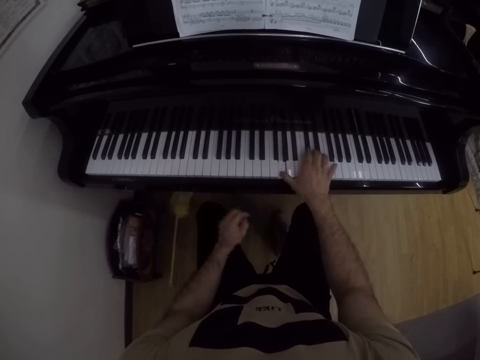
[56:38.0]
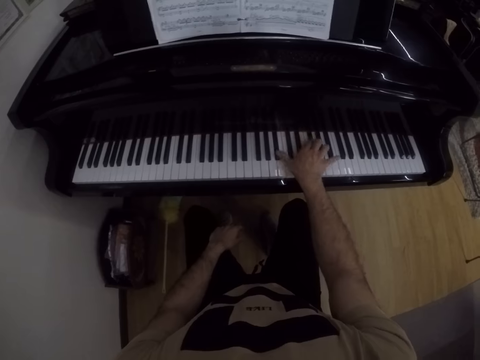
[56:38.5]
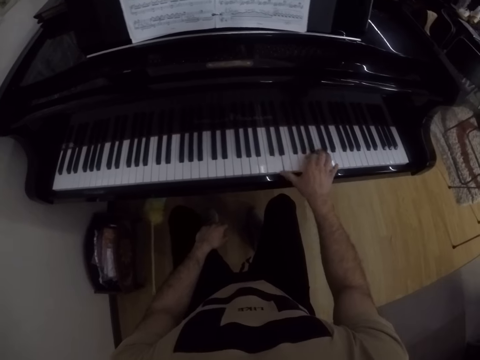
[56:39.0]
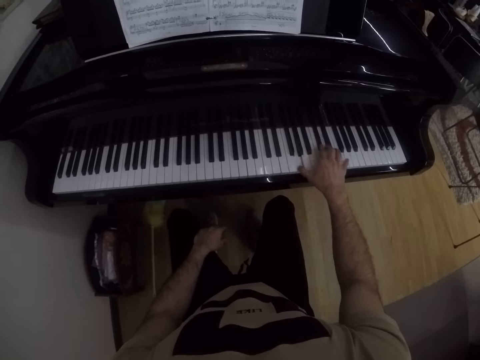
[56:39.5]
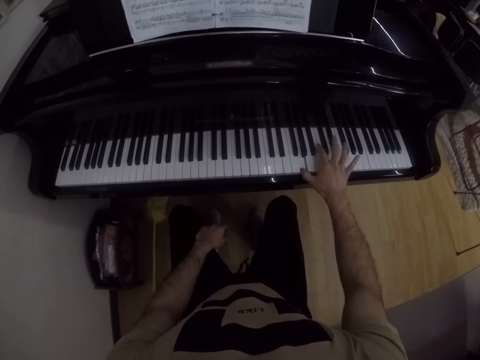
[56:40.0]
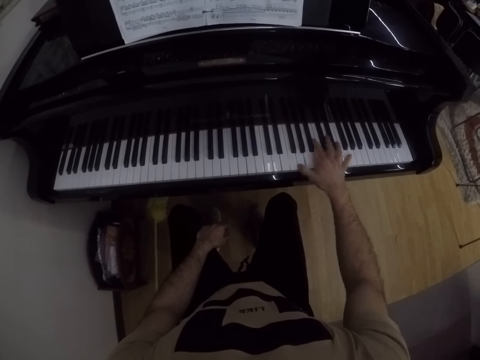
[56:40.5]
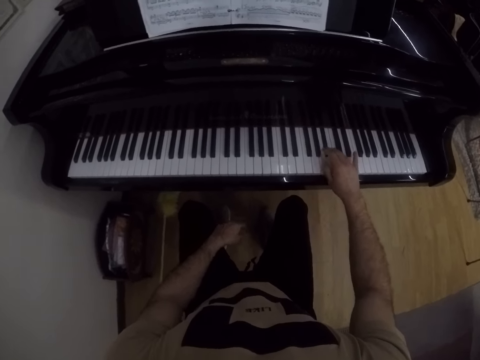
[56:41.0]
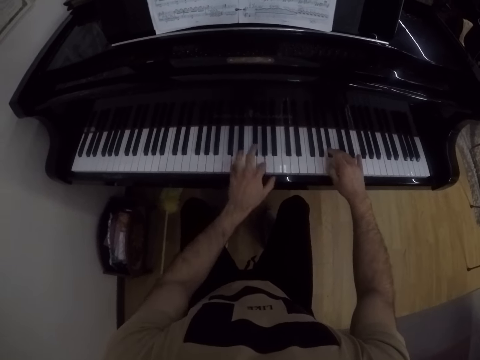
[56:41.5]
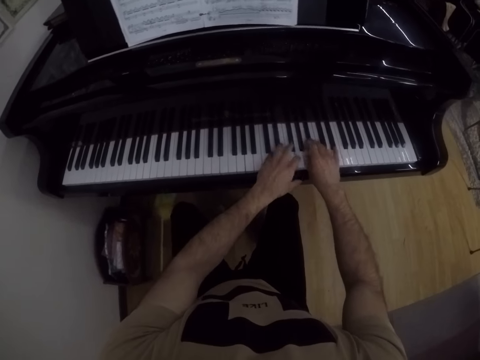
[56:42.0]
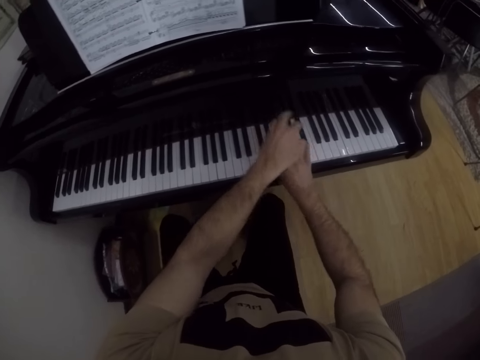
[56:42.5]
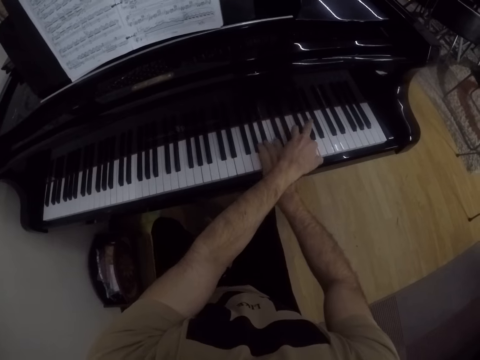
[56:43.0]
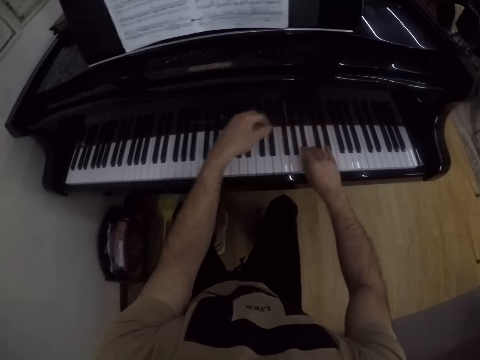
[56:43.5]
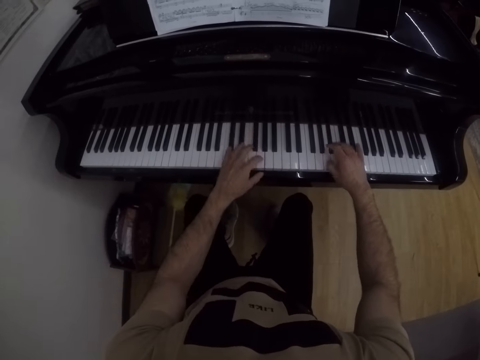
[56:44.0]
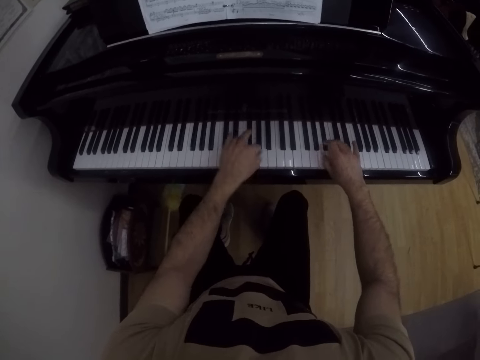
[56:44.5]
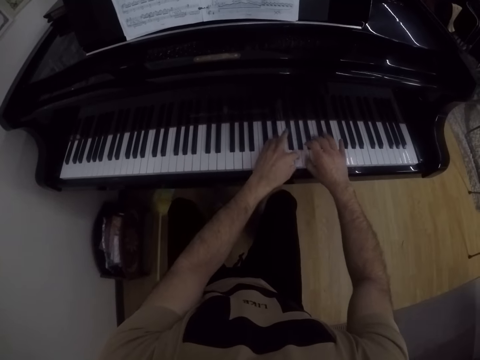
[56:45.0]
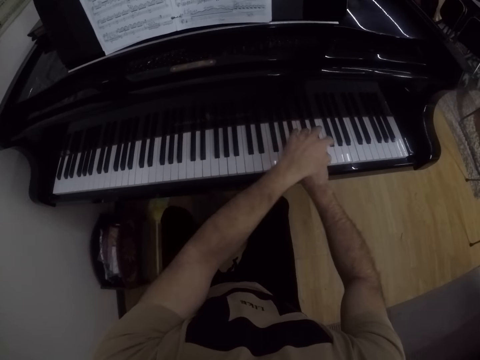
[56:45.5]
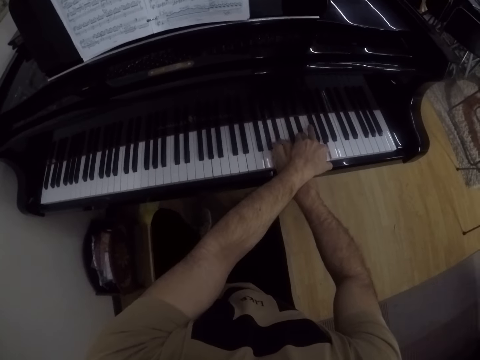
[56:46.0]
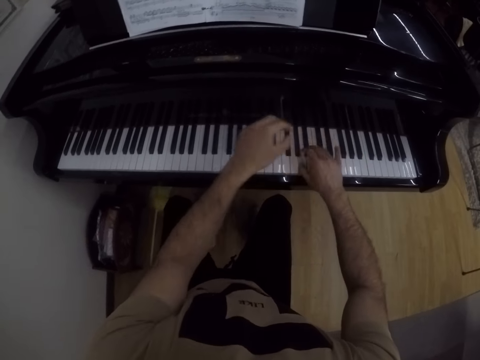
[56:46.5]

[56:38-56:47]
The camera wearer plays the piano in the music room with his right hand. He places his left hand on his thigh. He plays the piano in the music room with both hands.

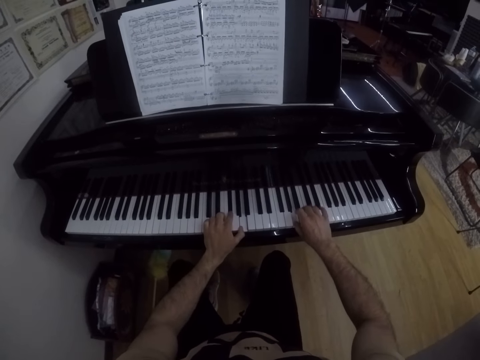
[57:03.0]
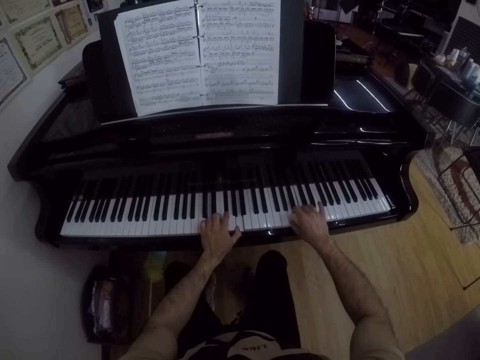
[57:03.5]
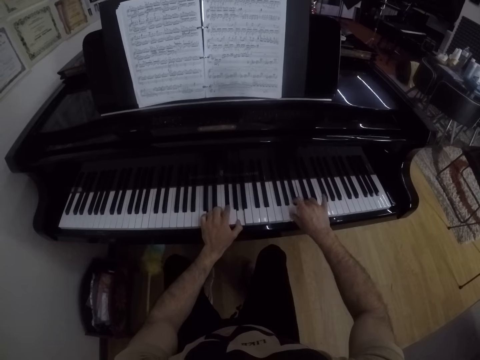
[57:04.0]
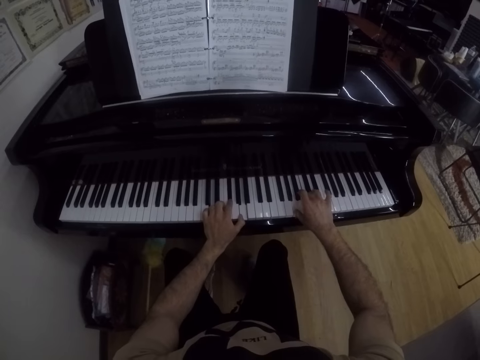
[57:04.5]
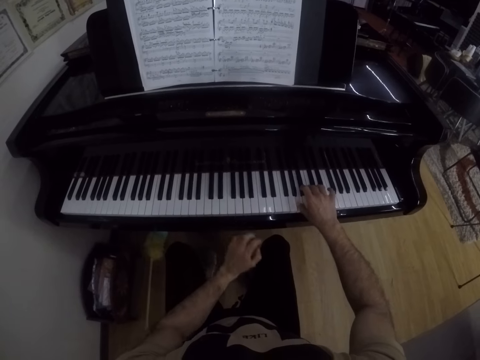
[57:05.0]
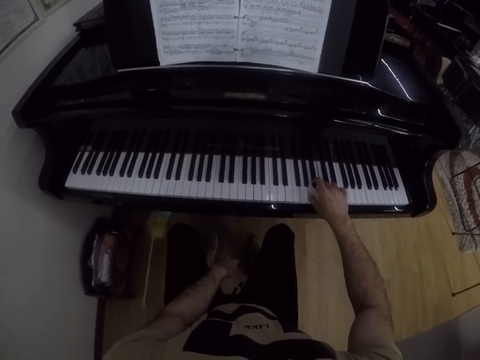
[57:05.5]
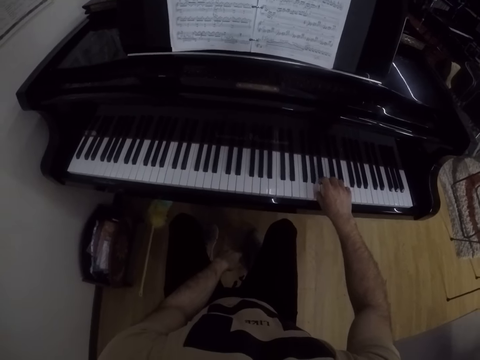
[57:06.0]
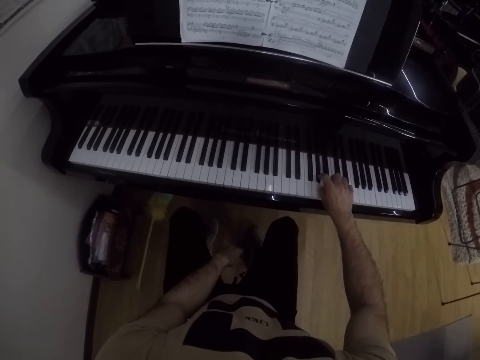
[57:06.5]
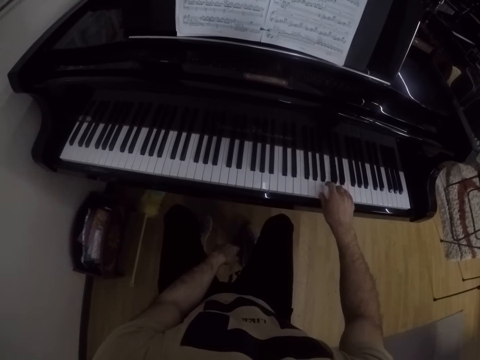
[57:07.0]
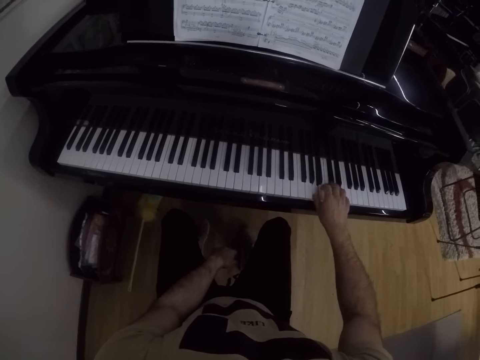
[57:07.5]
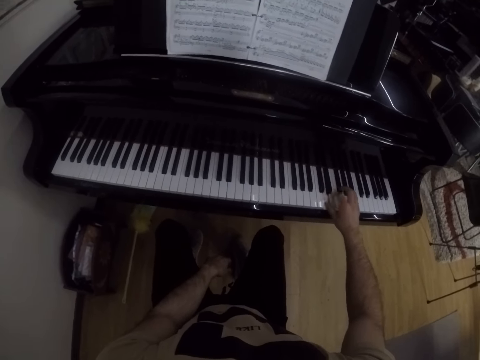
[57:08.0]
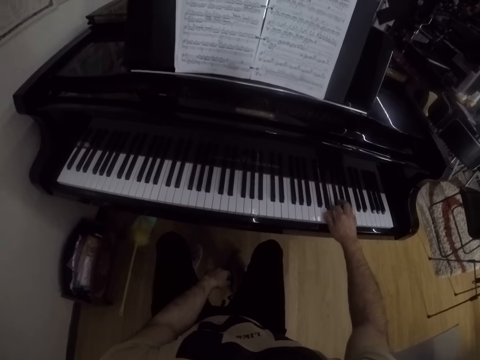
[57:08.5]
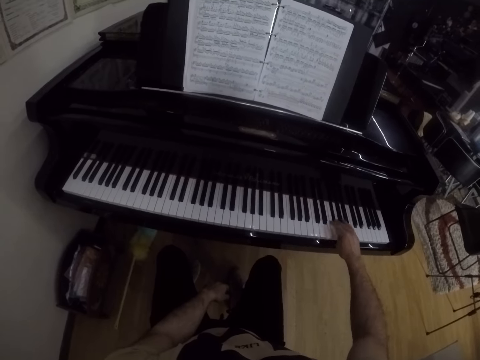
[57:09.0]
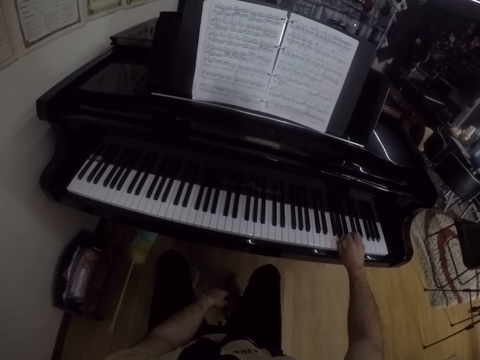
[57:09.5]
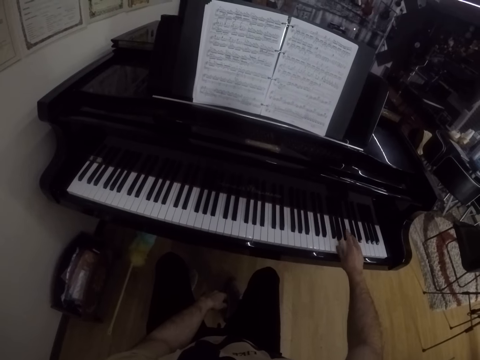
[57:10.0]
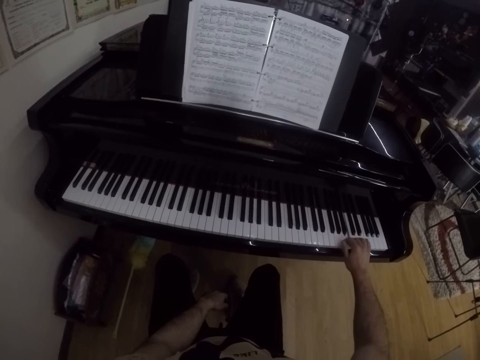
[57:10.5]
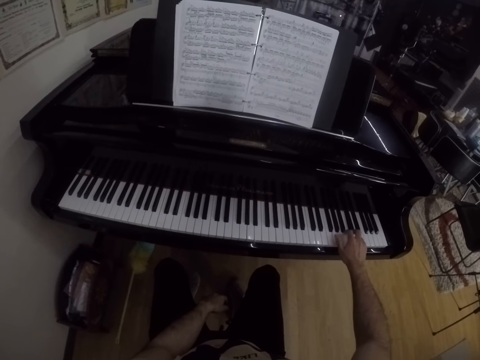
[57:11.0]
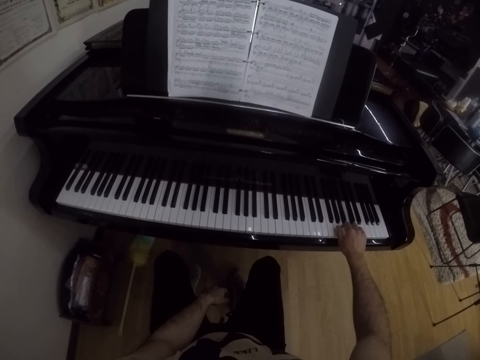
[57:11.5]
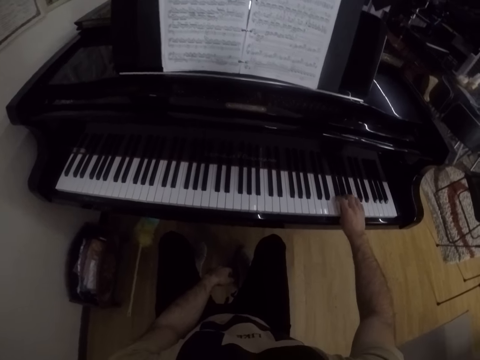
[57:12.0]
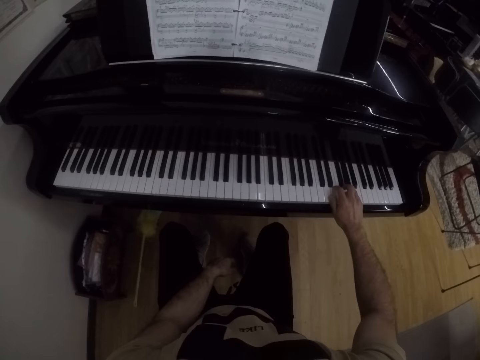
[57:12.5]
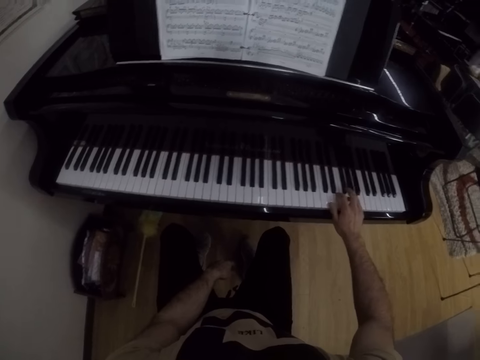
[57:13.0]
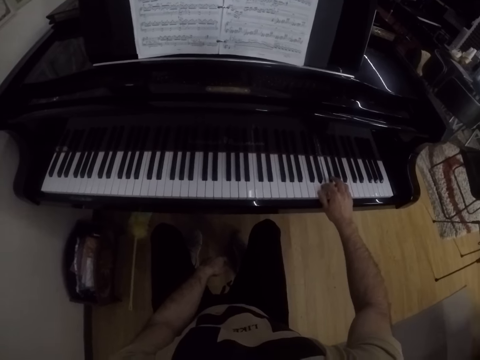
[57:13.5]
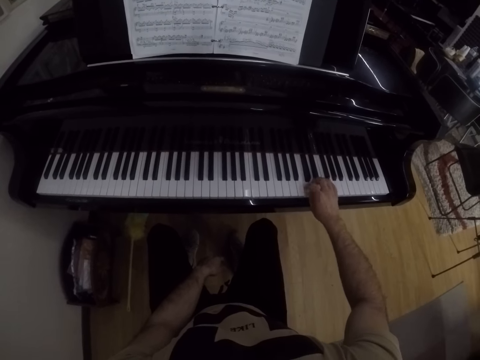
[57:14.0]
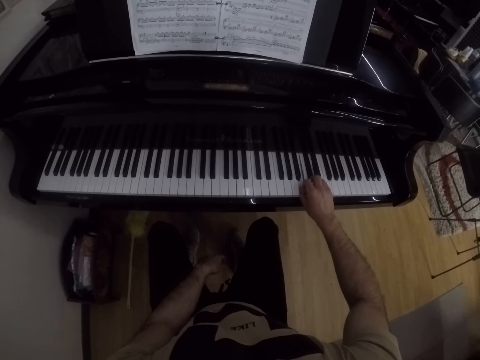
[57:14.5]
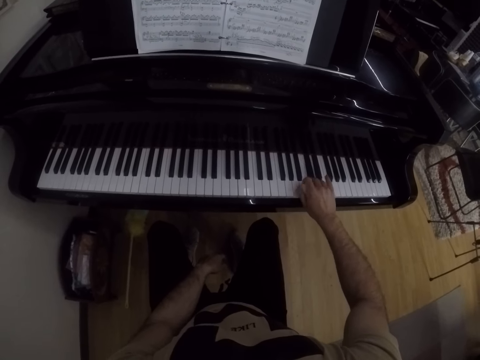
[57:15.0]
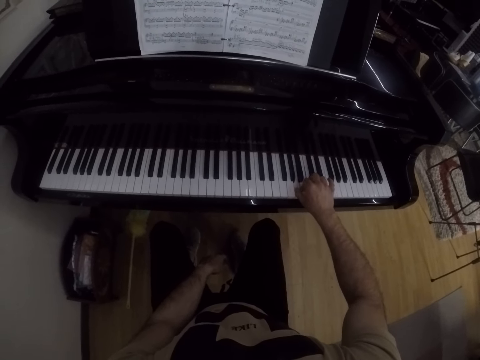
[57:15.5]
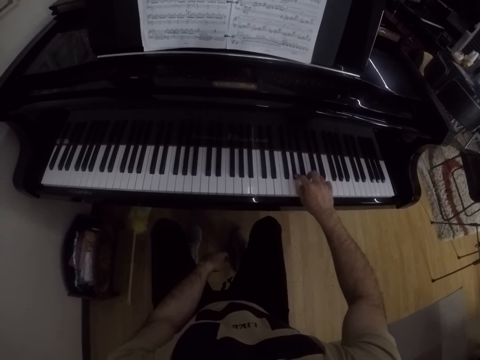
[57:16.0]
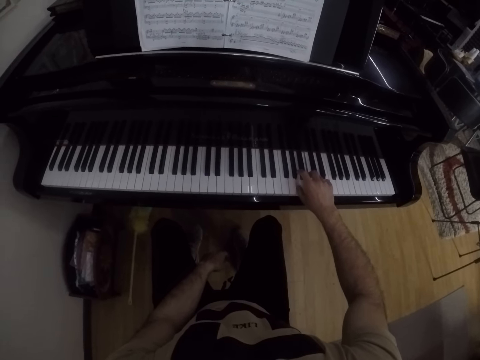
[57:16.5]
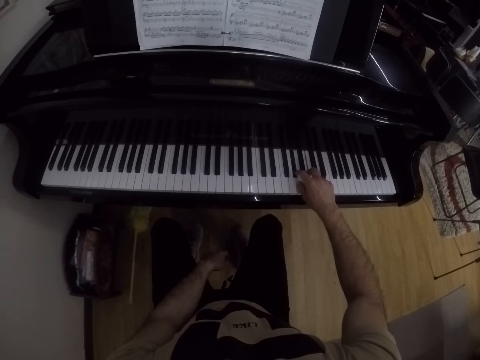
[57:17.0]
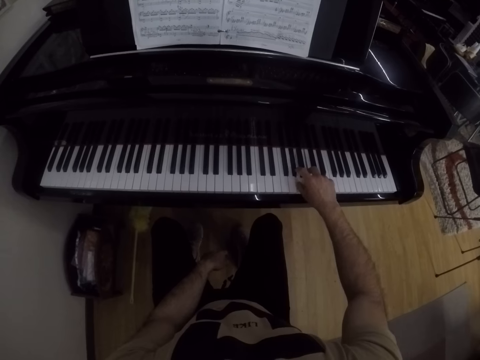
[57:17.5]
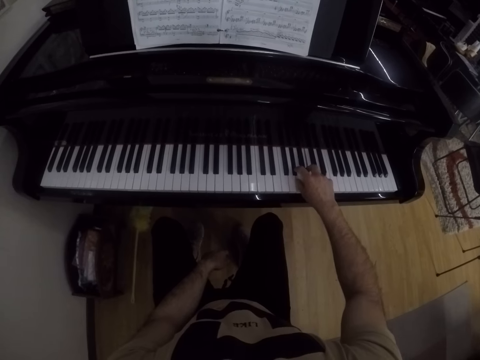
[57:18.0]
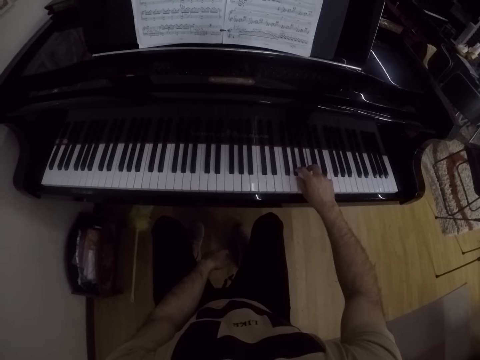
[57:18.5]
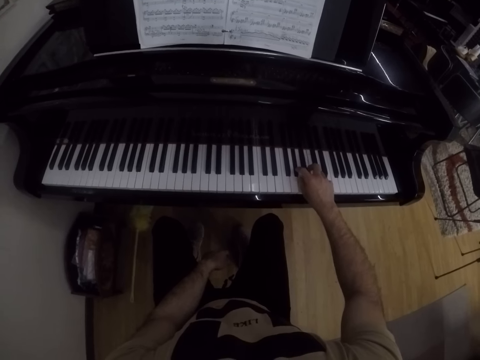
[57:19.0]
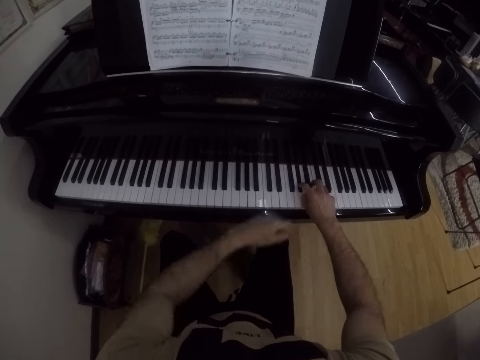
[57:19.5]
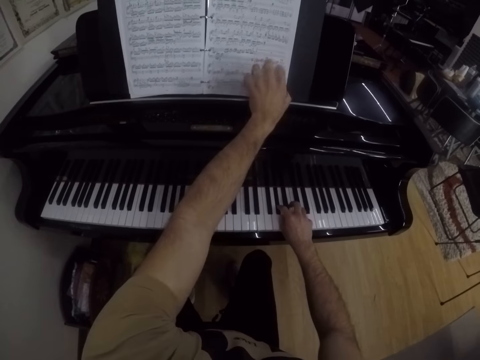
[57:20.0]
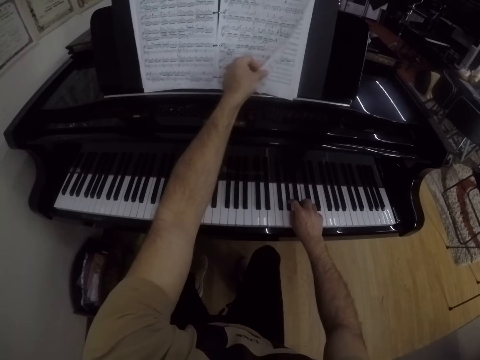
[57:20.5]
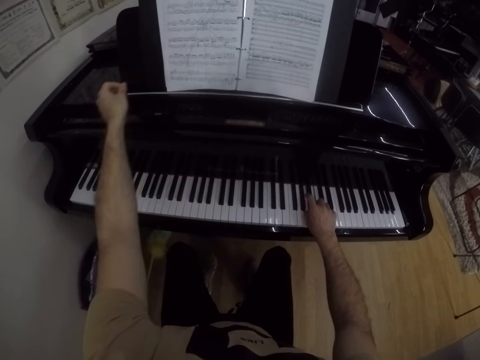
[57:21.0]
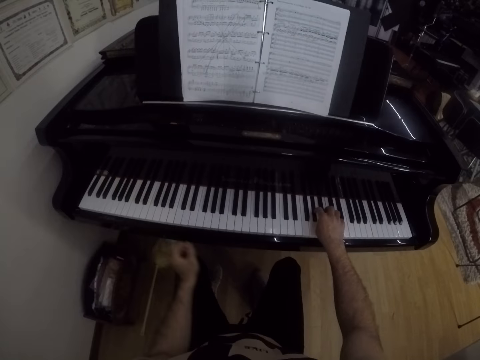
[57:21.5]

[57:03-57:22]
The camera wearer plays the piano in the music room with his right hand. He places his left hand on his thigh. He turns a page of the music sheet on the piano with his left hand.
